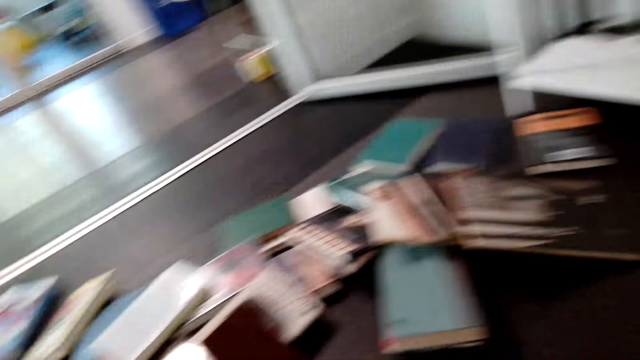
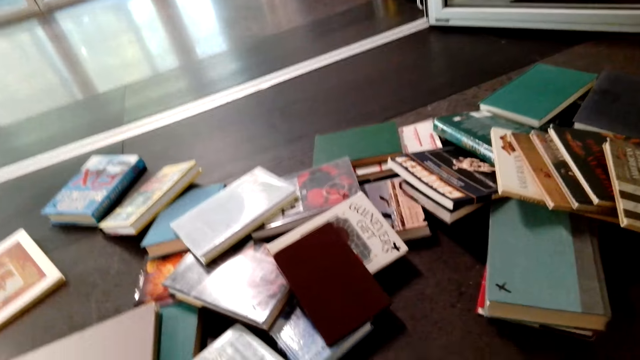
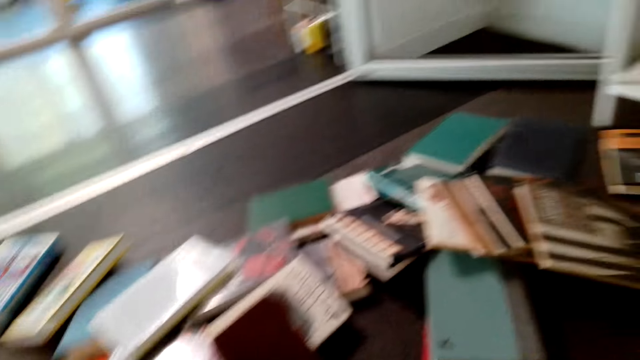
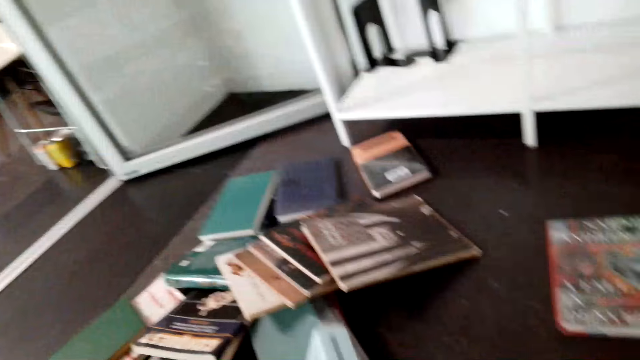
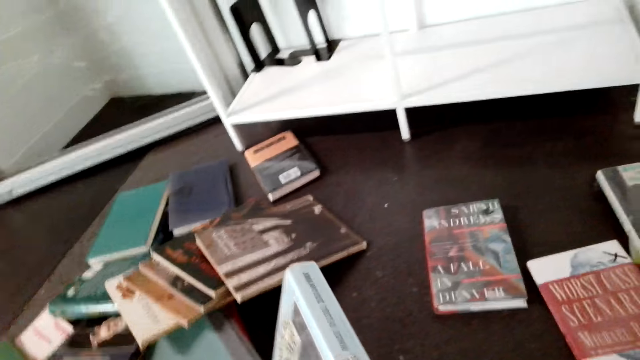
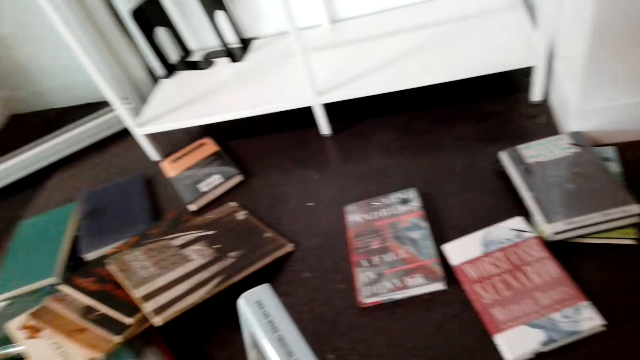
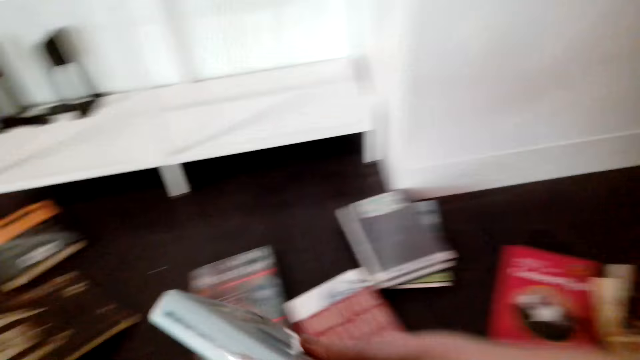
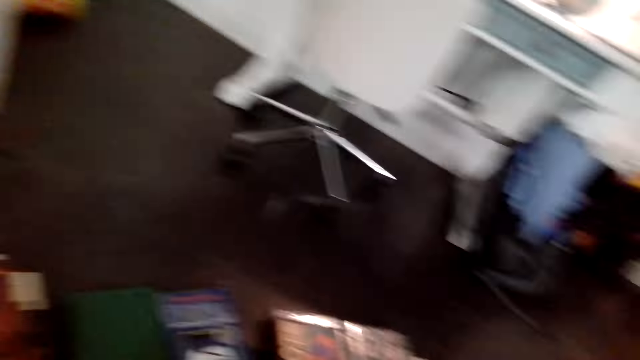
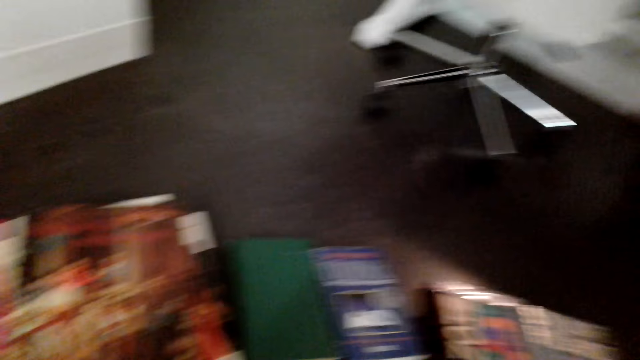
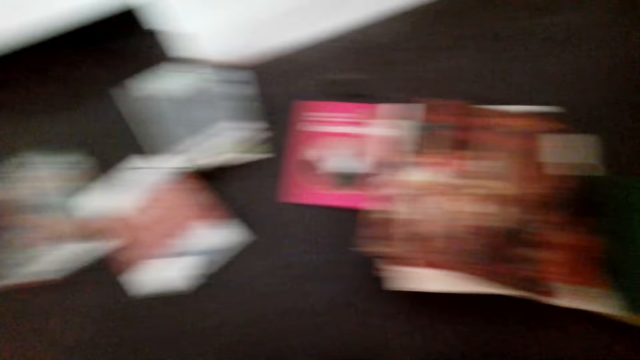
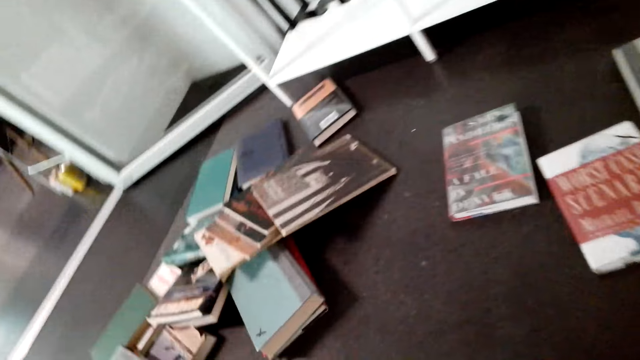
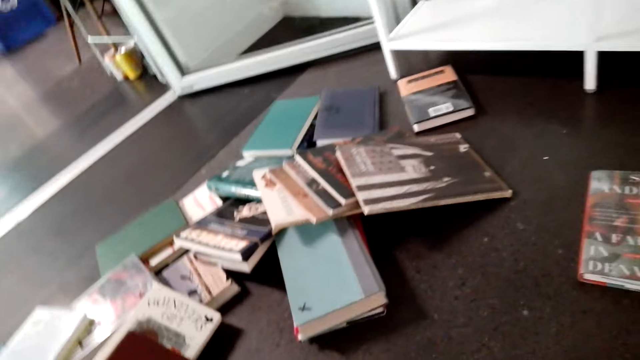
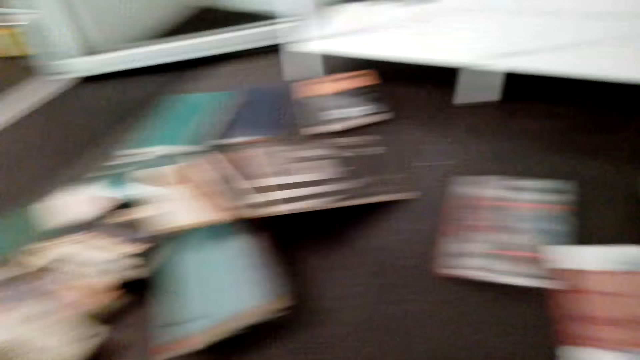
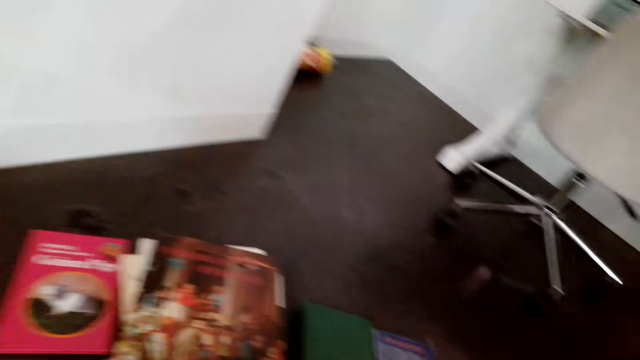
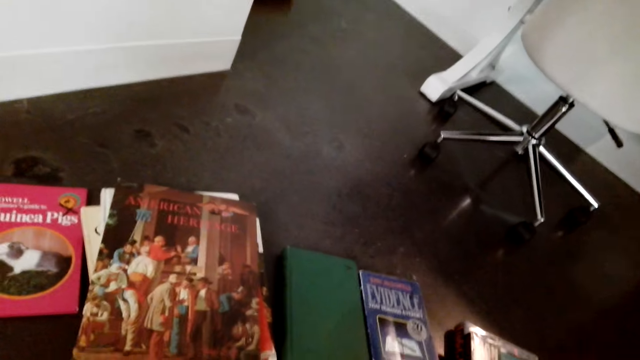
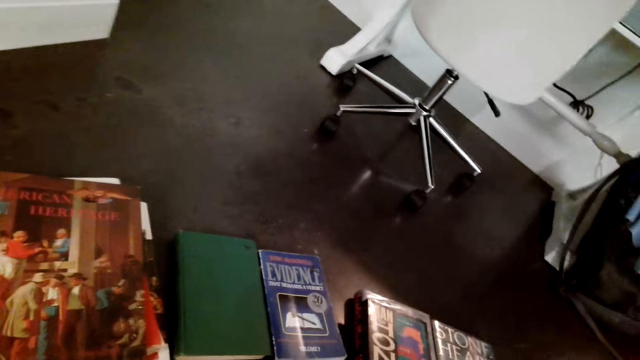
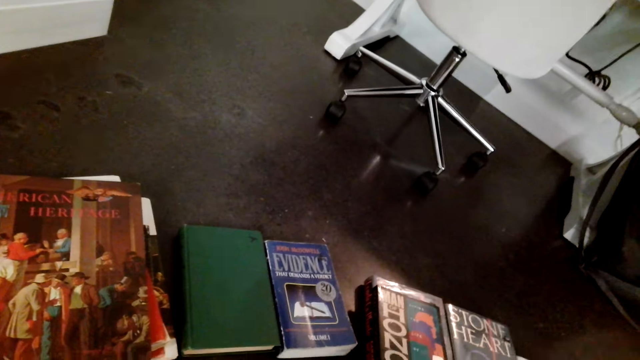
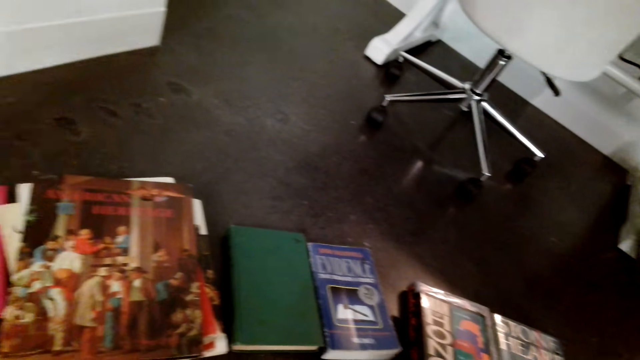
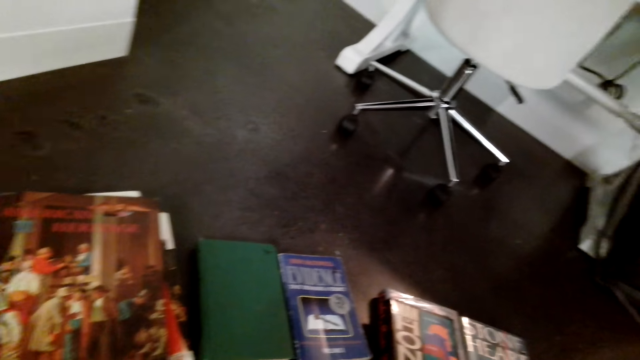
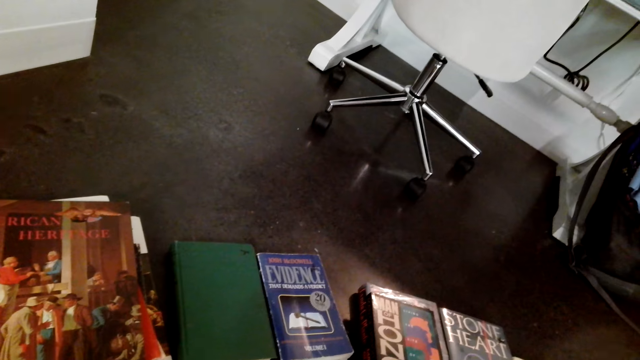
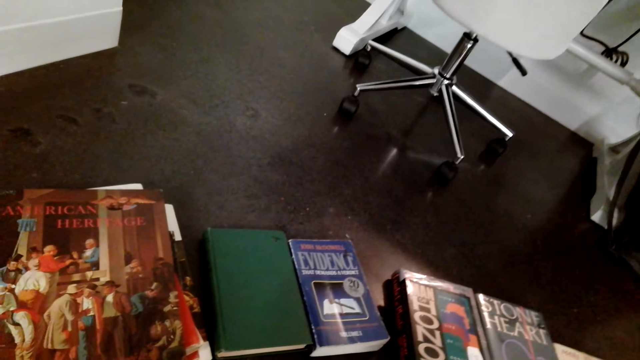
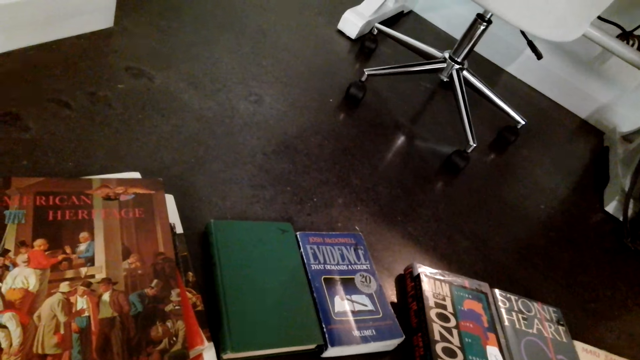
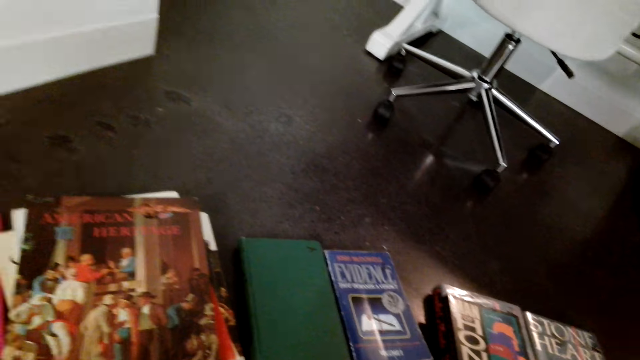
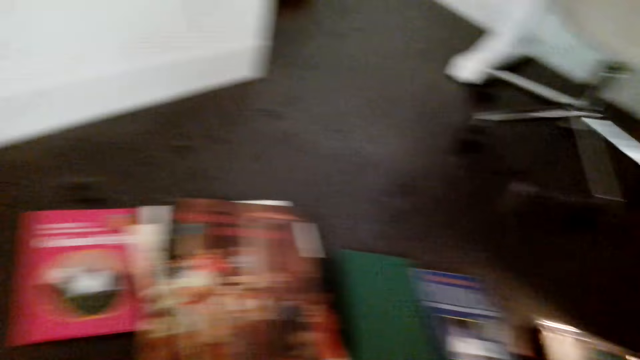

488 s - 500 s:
The camera wearer holds a book. They look at the book. They look at the books on the floor. They arrange the books.

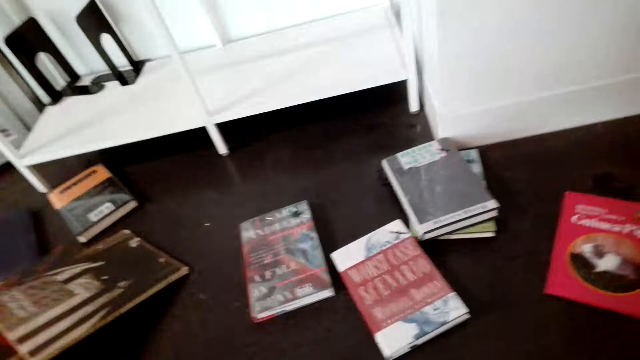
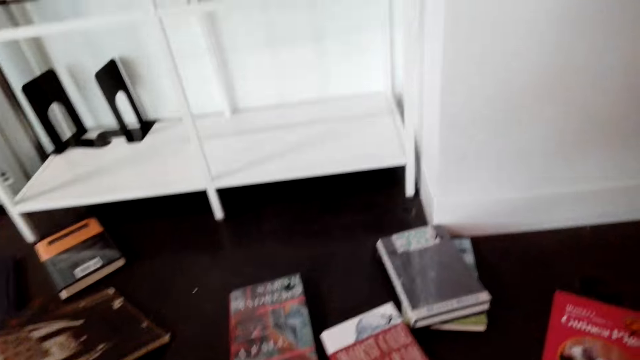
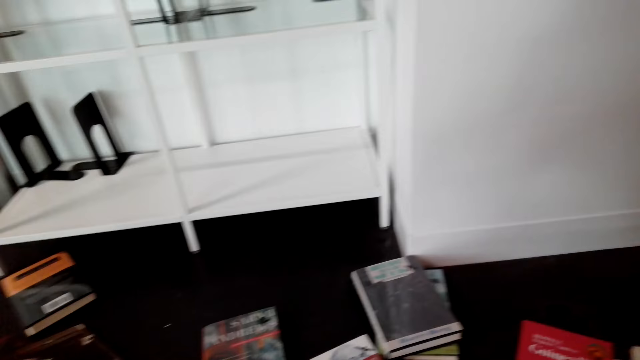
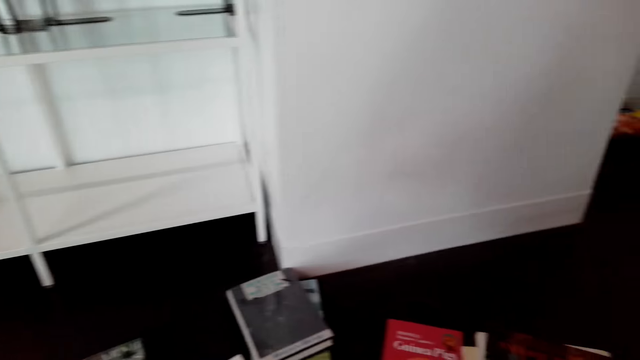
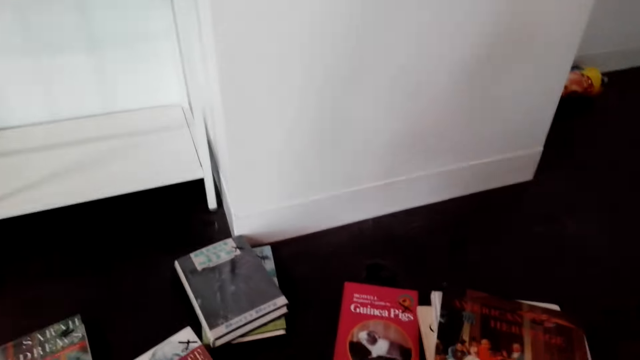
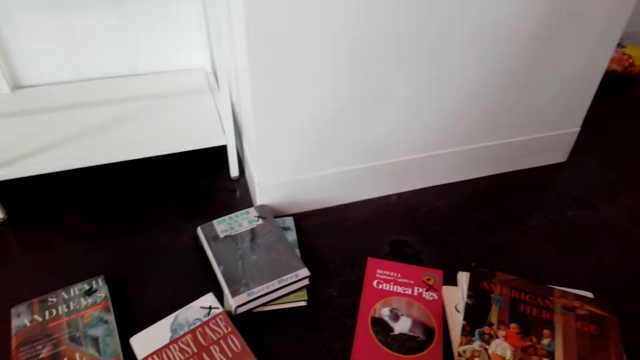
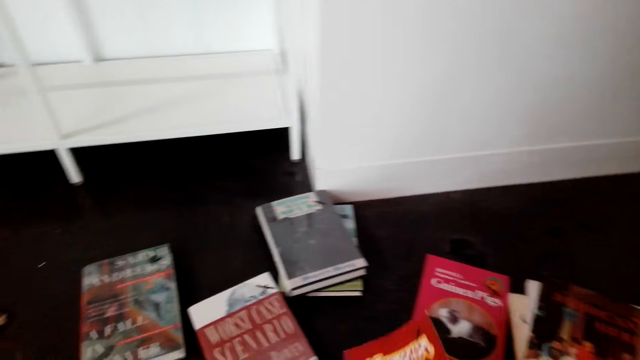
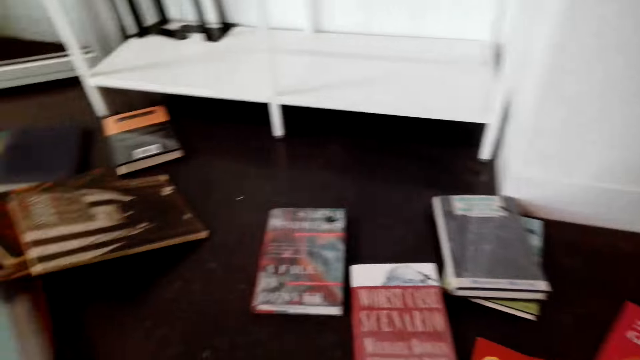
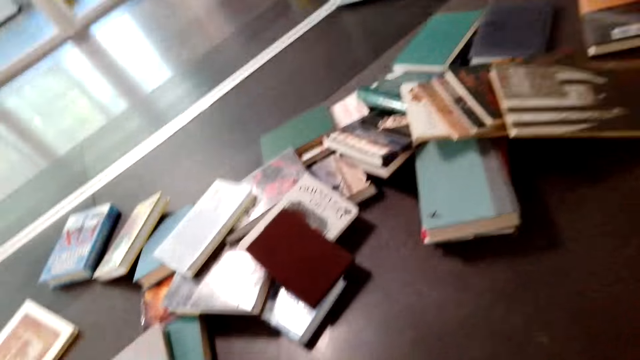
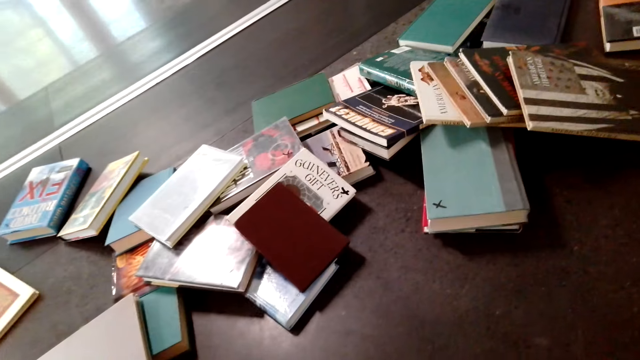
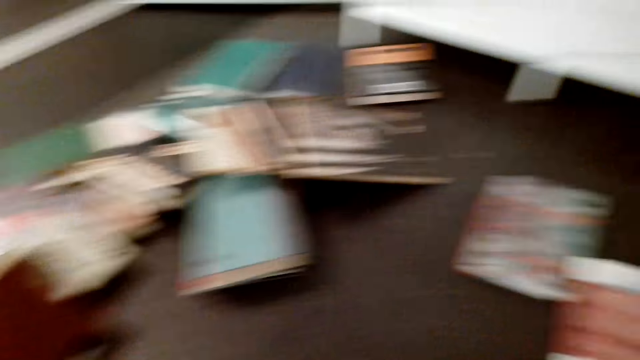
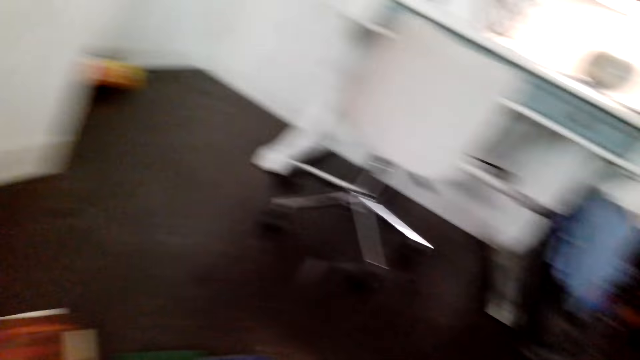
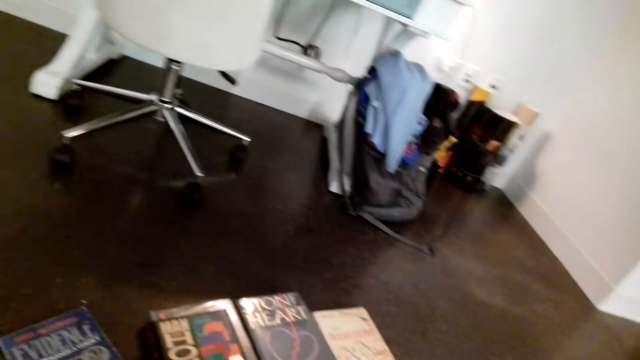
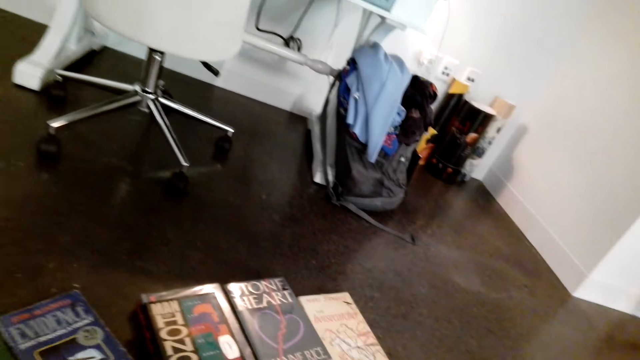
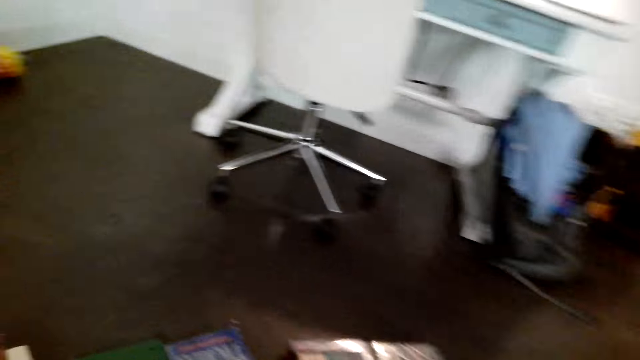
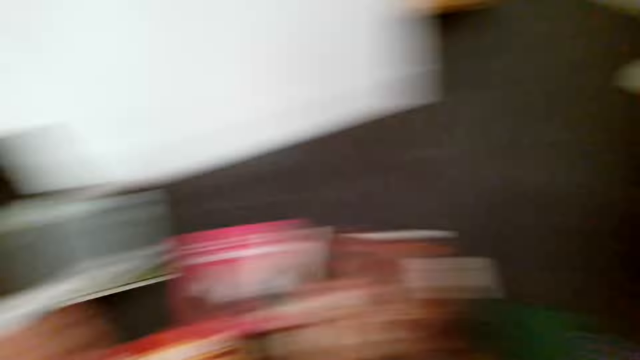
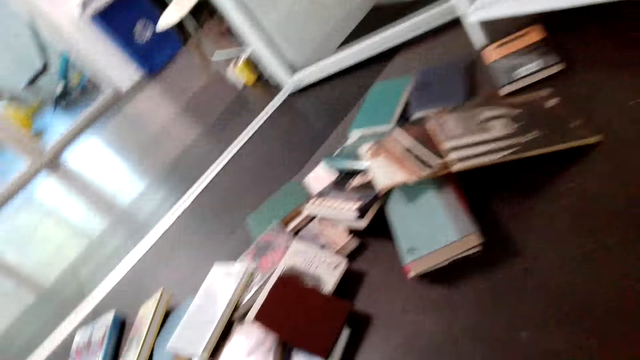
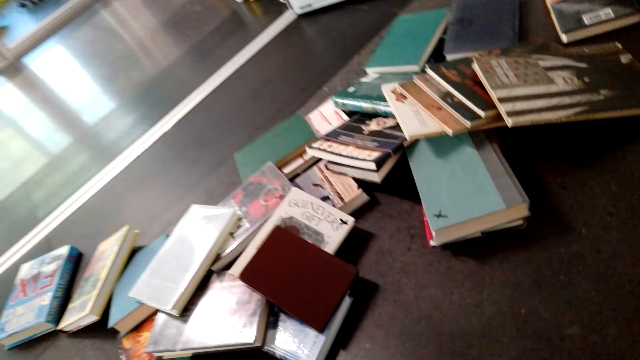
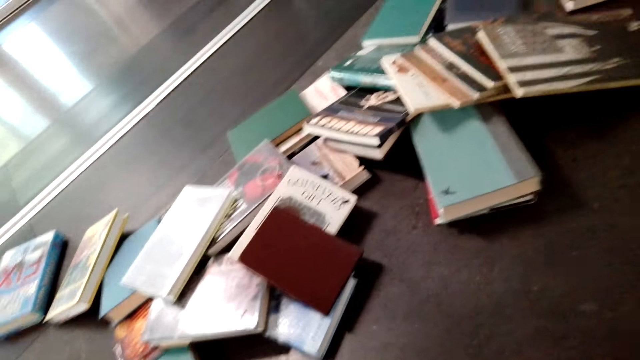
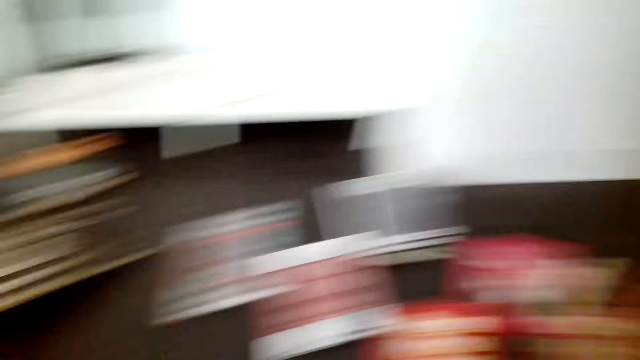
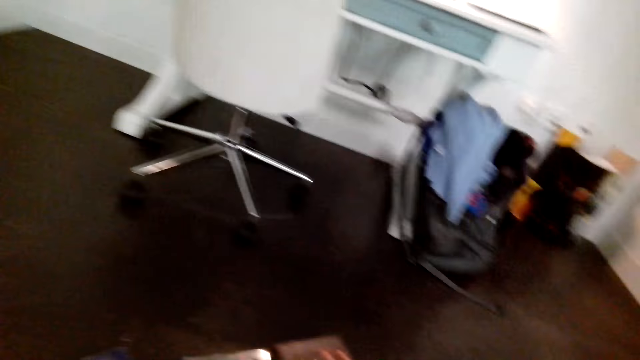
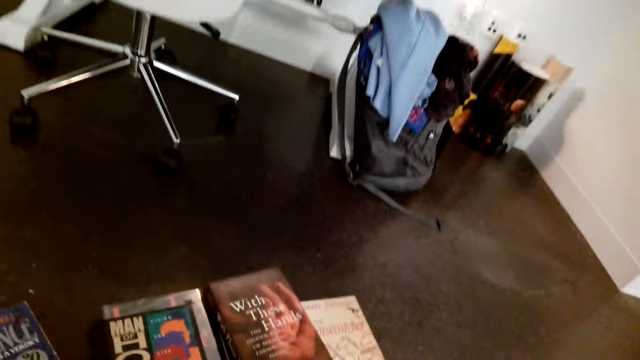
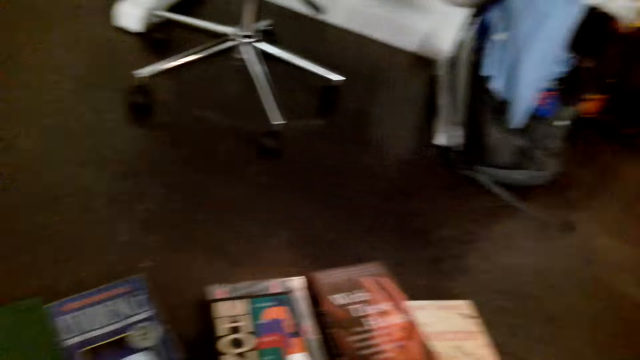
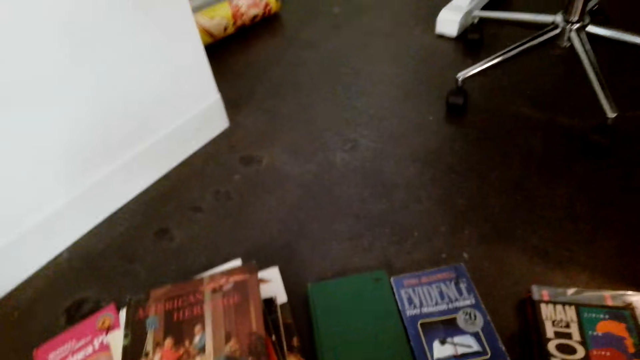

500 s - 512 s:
The camera wearer picks up a book.
